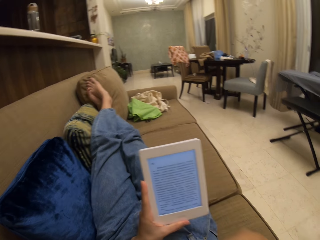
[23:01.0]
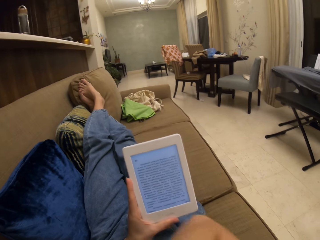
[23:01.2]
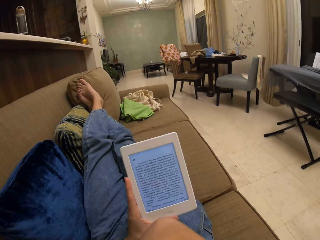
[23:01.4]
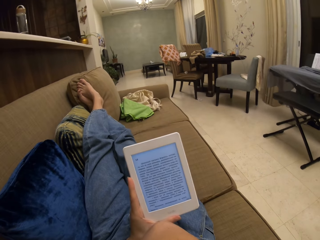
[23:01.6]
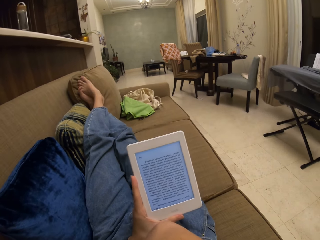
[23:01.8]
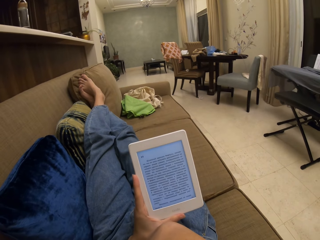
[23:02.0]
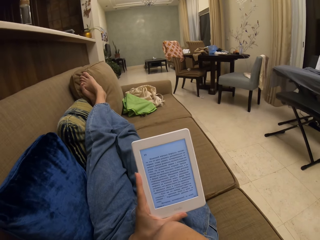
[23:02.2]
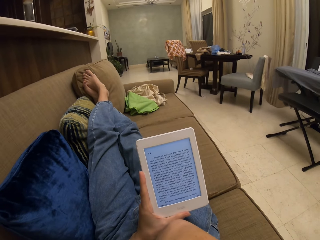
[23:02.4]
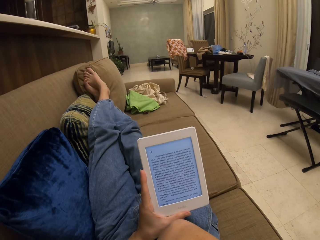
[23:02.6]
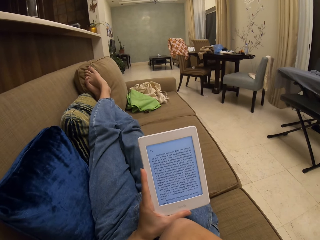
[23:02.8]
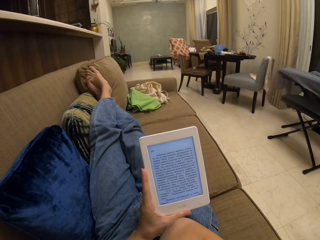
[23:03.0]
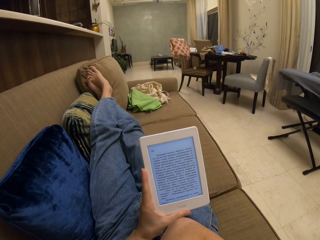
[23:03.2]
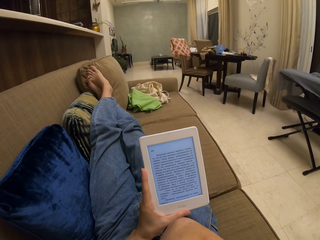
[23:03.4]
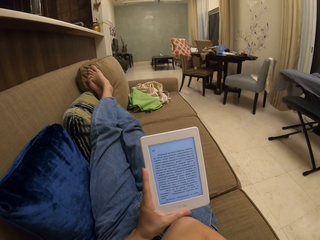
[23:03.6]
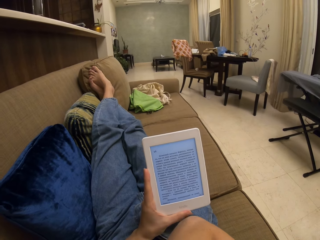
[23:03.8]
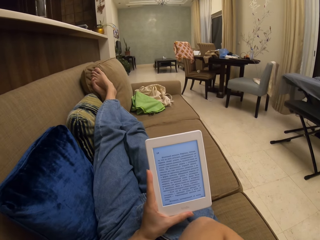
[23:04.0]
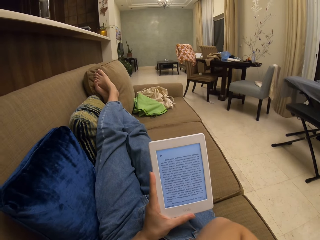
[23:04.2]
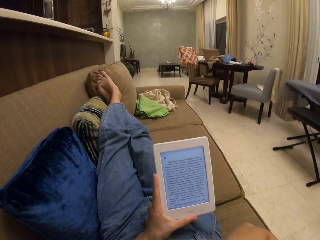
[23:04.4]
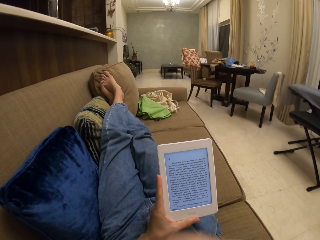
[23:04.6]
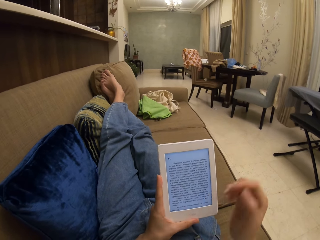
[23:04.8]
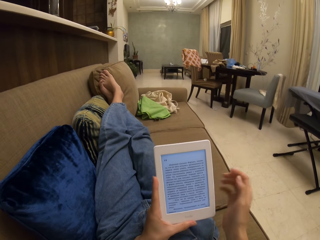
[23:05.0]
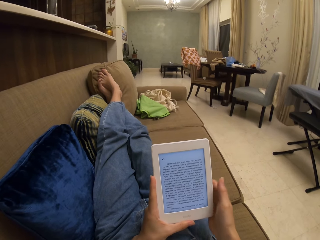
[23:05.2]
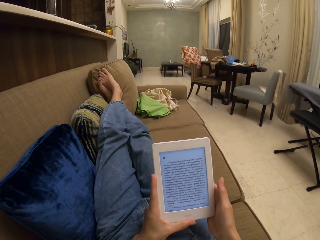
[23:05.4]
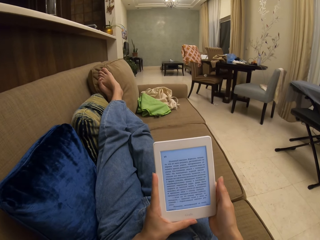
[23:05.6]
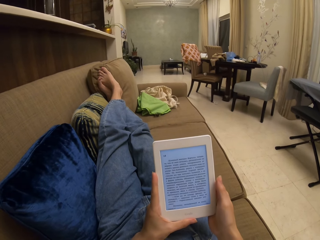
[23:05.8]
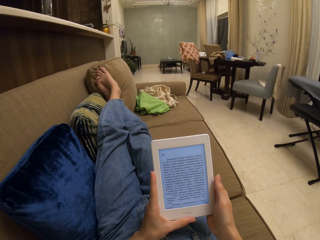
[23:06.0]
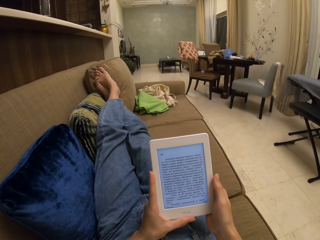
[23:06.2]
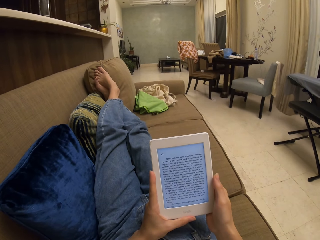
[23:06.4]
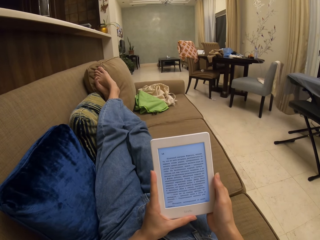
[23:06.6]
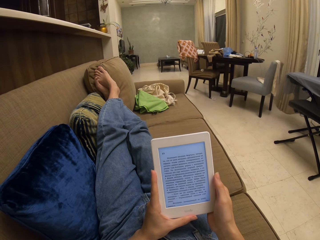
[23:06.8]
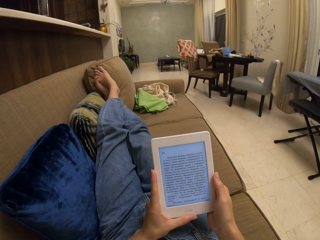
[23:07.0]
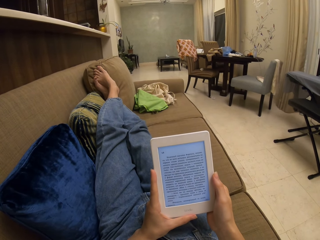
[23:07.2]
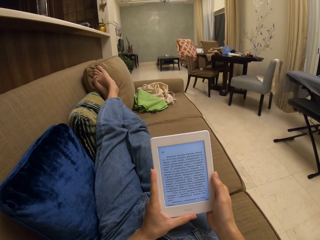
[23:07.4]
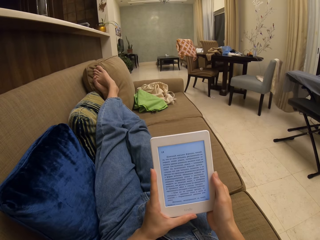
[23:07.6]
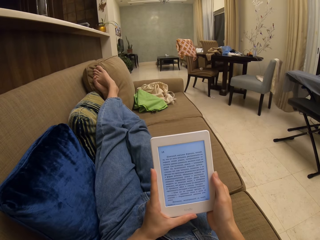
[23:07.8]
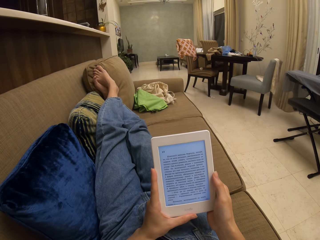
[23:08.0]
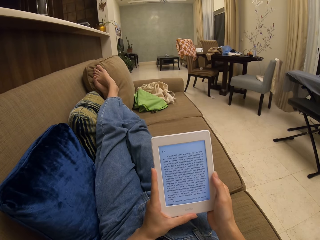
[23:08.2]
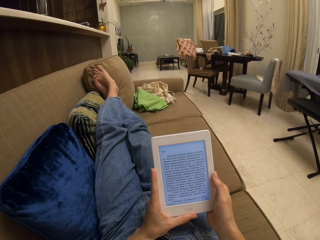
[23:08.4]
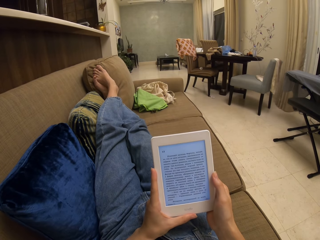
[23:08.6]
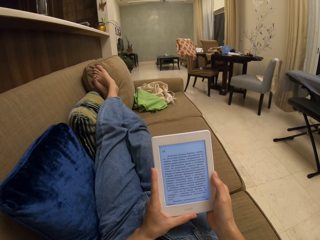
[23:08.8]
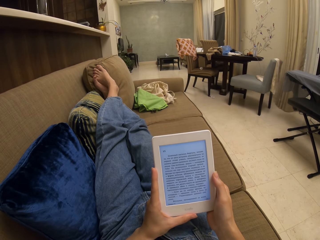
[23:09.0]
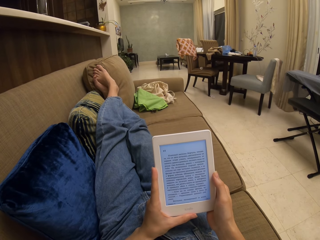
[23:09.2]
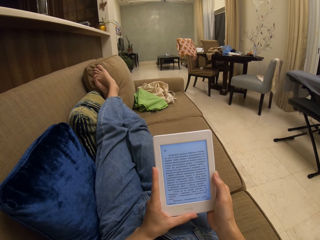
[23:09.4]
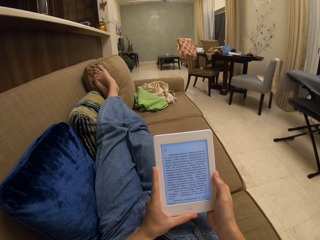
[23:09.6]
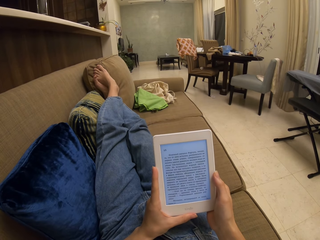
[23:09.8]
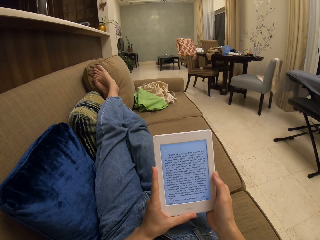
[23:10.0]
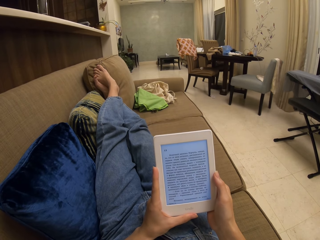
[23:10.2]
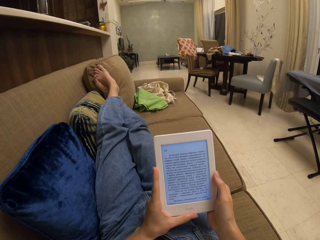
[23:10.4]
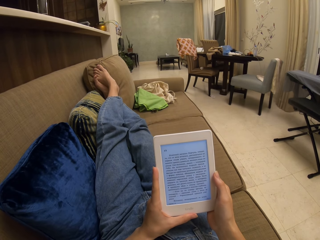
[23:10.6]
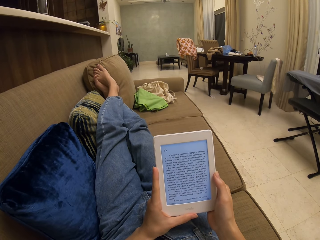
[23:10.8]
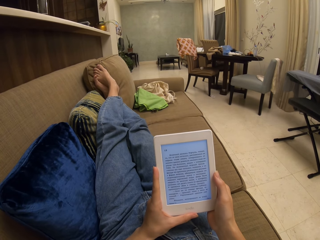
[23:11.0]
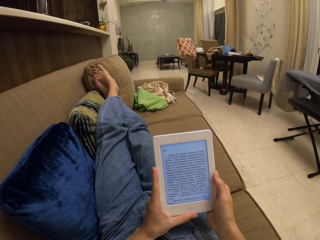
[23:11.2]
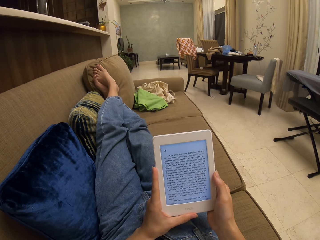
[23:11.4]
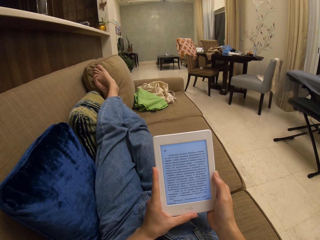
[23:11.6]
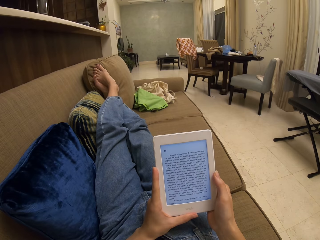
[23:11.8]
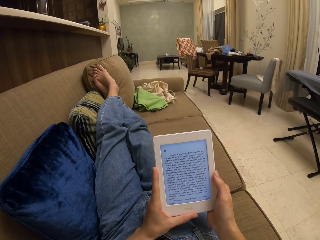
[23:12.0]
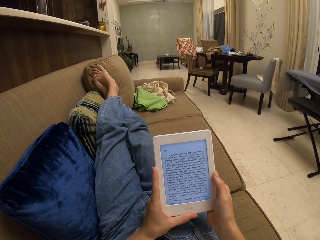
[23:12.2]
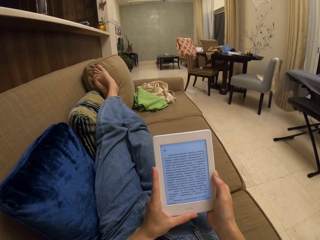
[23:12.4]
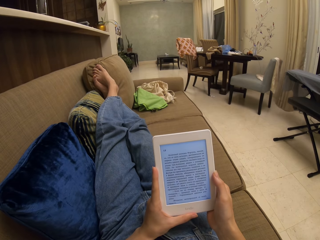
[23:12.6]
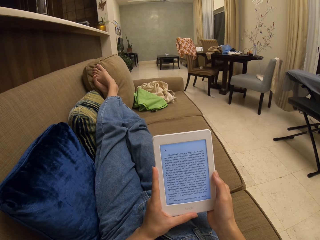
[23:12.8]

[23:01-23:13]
The camera wearer adjusts the camera. They stare at the tablet.

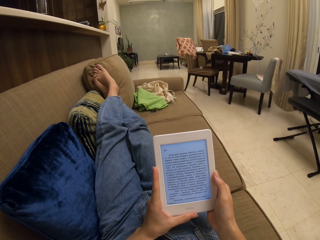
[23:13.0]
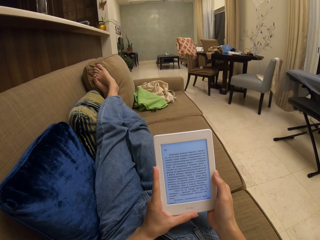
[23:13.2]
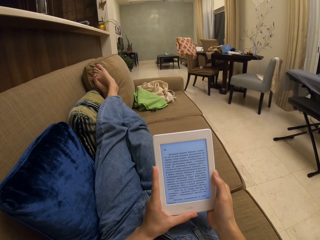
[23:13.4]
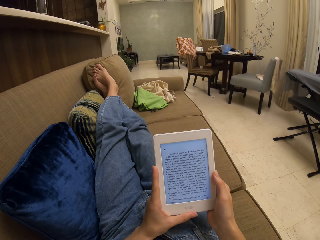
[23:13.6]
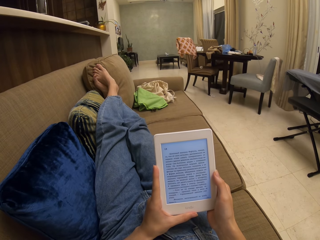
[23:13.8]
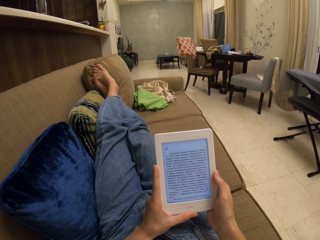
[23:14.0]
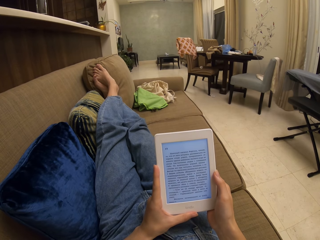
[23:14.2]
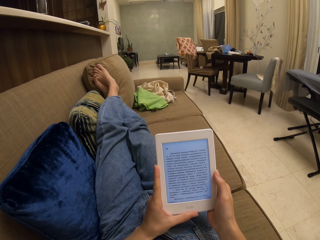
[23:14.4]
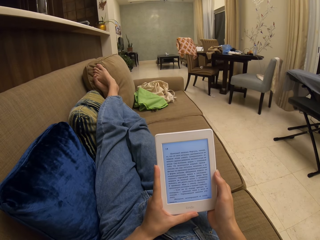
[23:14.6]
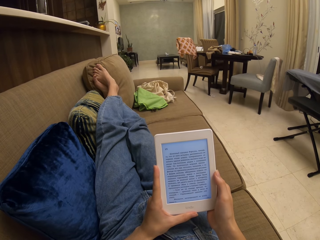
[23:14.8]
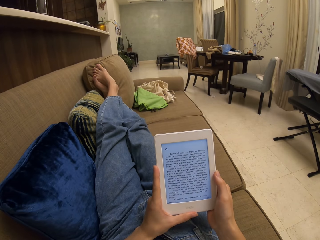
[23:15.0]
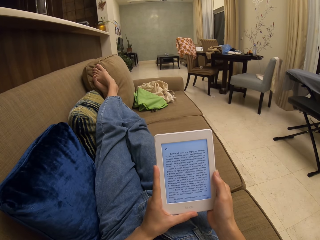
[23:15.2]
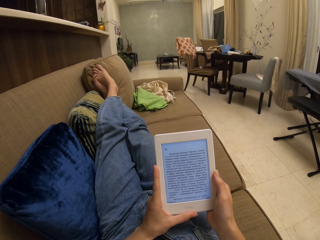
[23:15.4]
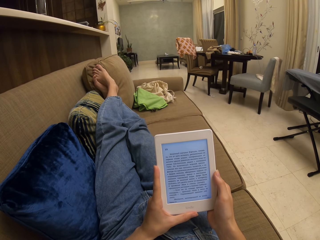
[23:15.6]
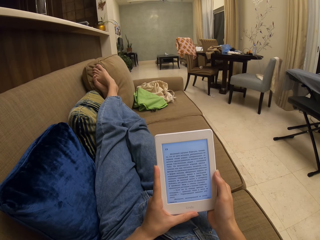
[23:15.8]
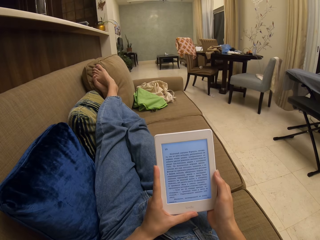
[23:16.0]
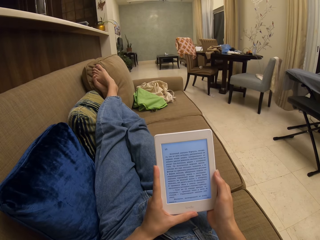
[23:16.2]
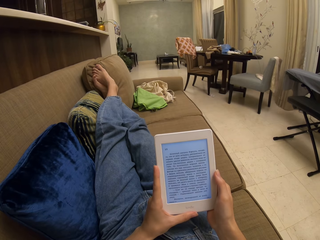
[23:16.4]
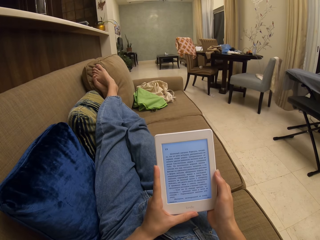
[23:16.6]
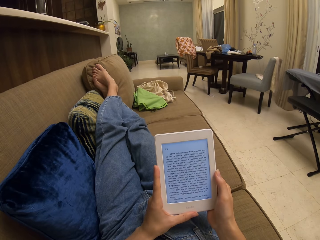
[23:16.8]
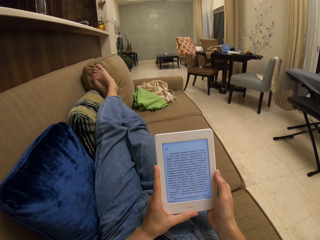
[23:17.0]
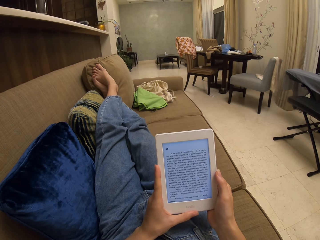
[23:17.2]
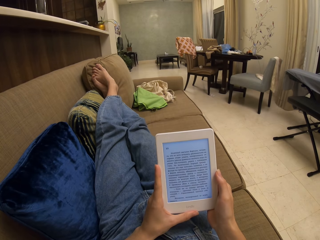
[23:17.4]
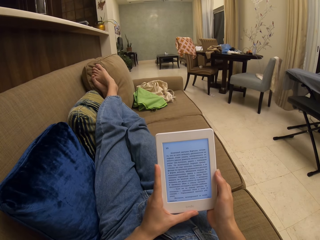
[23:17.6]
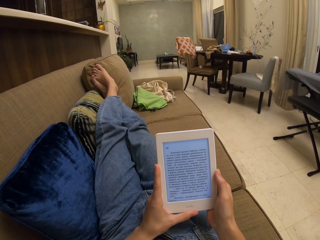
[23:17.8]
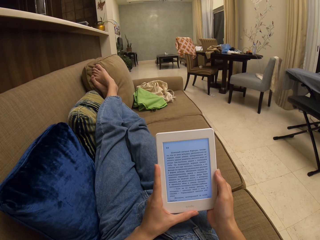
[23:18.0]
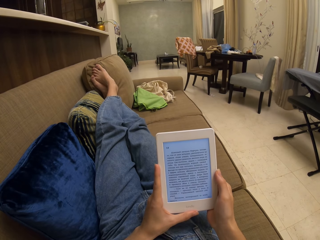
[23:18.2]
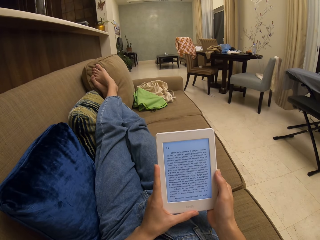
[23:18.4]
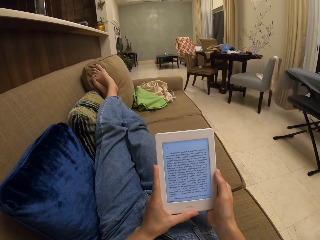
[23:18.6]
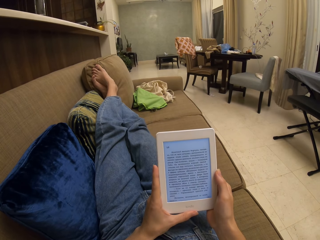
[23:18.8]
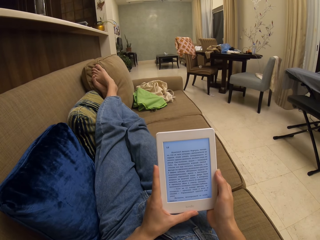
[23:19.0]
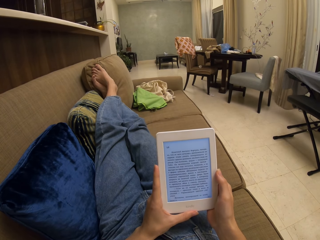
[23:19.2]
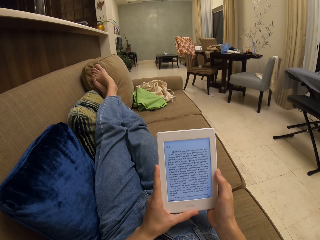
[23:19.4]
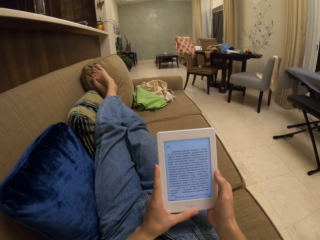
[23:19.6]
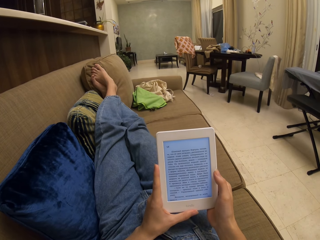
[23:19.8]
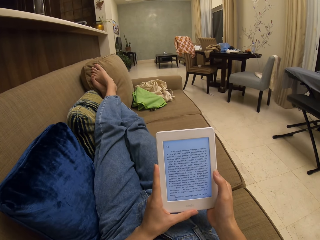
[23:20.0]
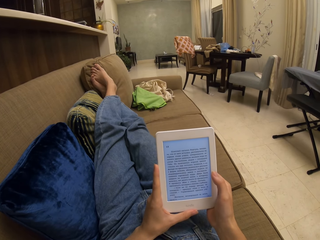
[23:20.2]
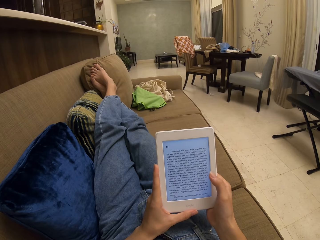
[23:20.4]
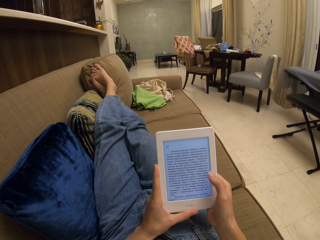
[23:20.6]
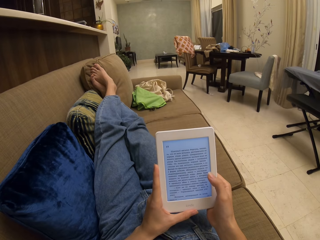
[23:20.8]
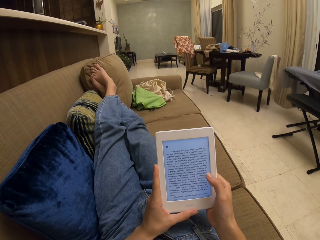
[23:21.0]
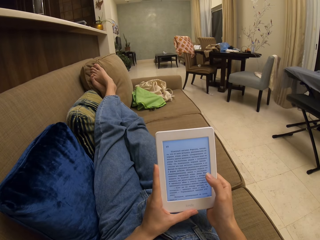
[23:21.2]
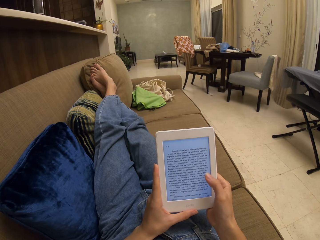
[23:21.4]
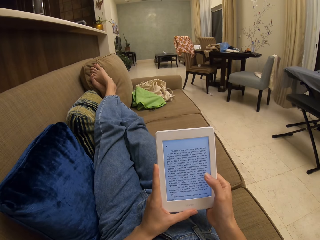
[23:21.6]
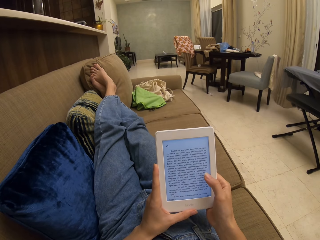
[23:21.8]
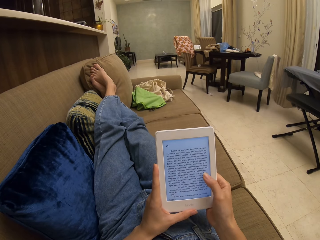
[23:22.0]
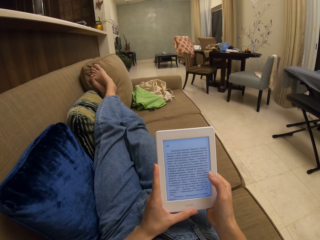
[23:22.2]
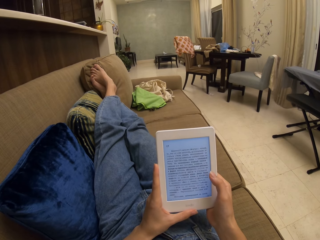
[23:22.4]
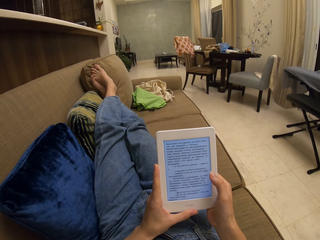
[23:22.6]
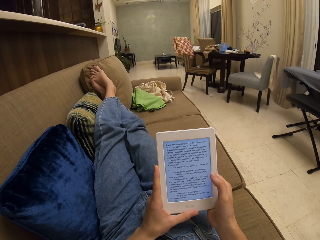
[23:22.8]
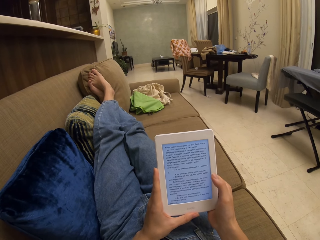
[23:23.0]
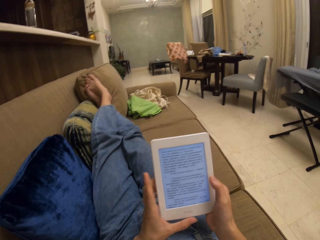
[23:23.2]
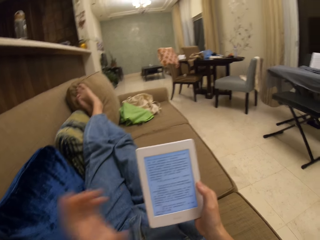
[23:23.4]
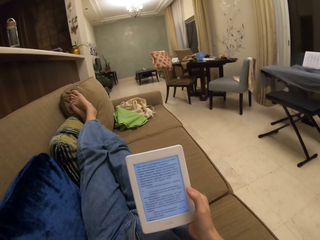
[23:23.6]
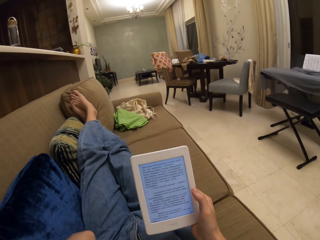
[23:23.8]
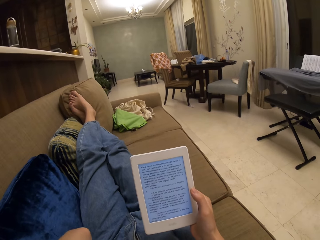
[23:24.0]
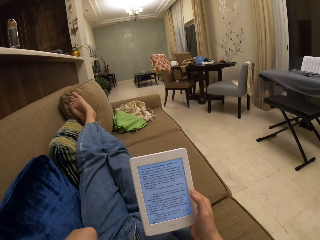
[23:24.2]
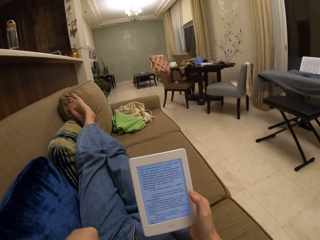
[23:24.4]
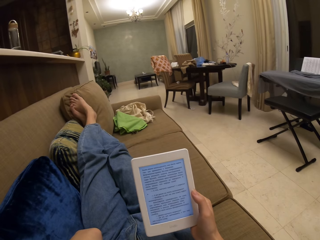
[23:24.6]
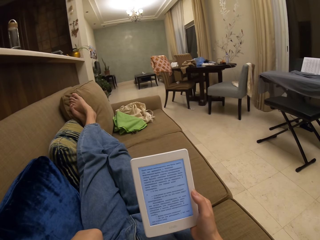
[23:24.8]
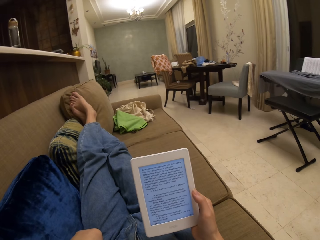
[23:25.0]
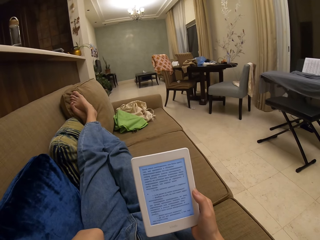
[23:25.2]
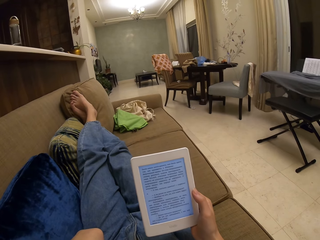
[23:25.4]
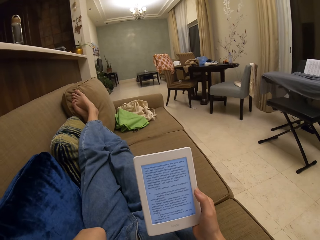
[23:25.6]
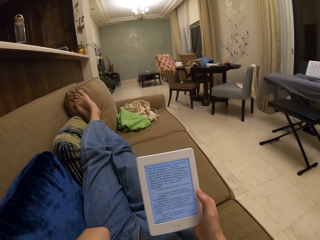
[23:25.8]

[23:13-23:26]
The camera wearer operates the tablet. They touch the screen. They read a book on the table. They adjust the camera. They stare at the tablet.
